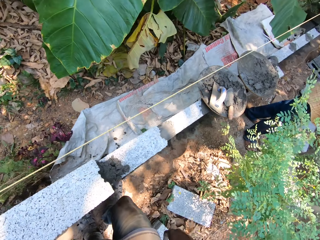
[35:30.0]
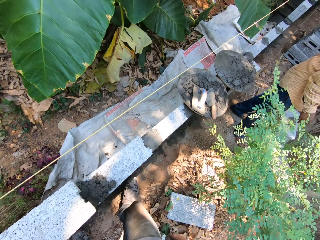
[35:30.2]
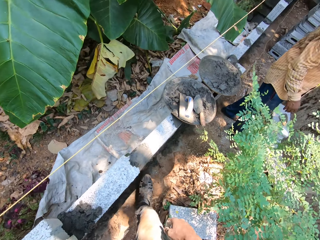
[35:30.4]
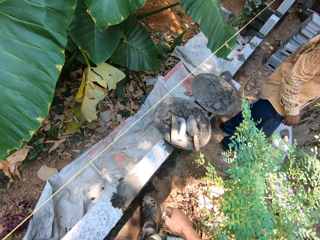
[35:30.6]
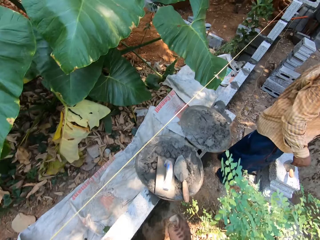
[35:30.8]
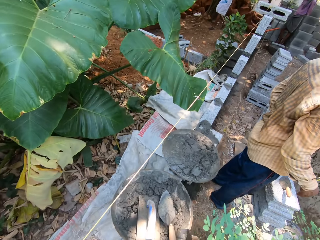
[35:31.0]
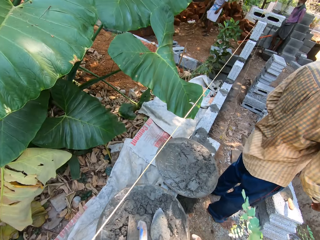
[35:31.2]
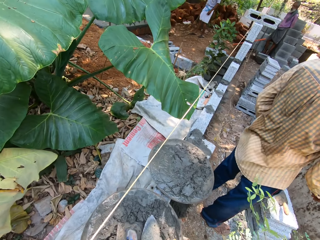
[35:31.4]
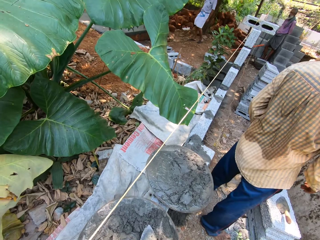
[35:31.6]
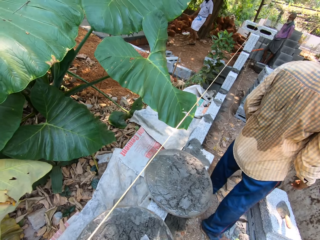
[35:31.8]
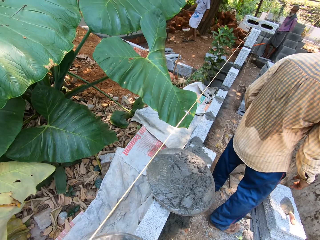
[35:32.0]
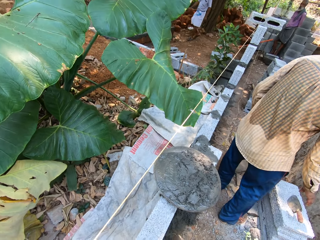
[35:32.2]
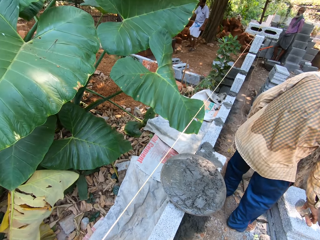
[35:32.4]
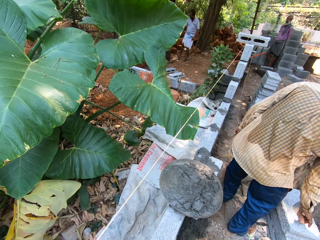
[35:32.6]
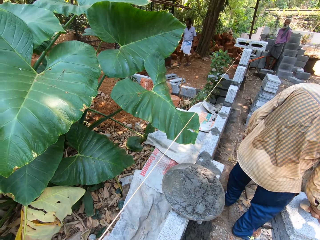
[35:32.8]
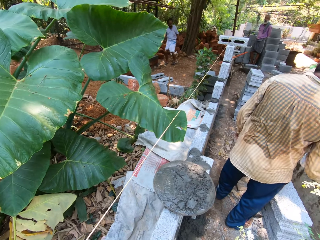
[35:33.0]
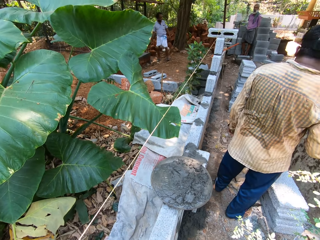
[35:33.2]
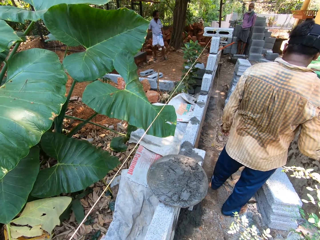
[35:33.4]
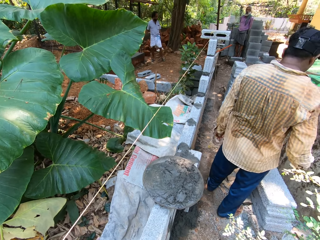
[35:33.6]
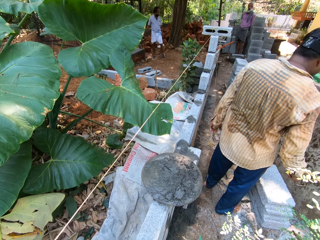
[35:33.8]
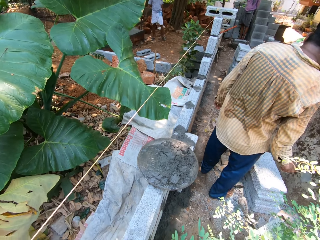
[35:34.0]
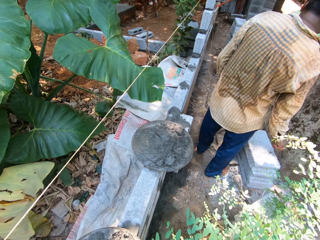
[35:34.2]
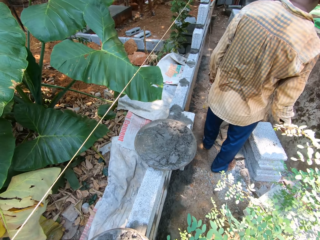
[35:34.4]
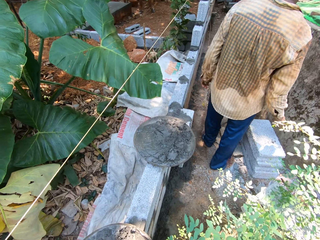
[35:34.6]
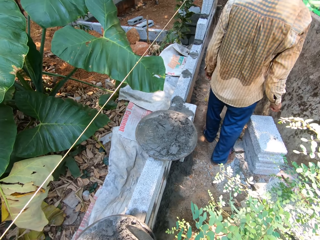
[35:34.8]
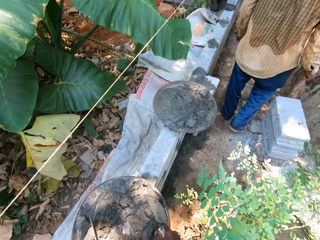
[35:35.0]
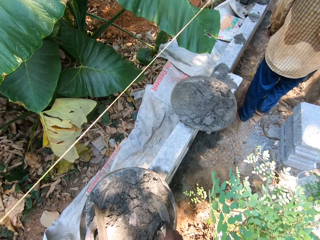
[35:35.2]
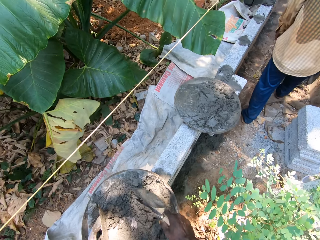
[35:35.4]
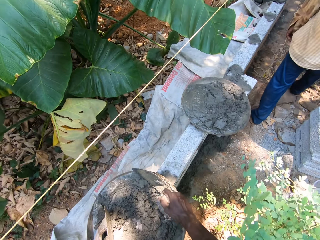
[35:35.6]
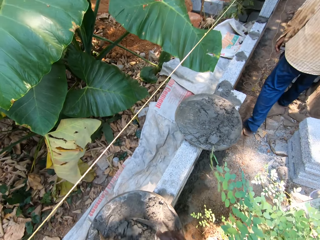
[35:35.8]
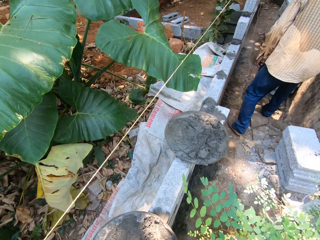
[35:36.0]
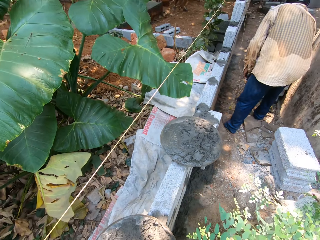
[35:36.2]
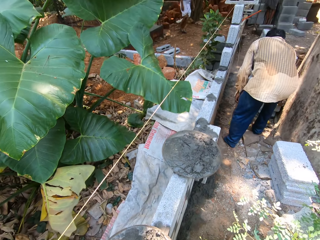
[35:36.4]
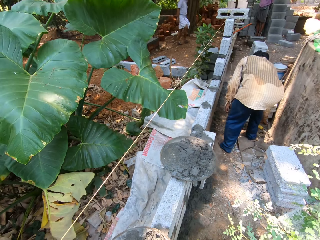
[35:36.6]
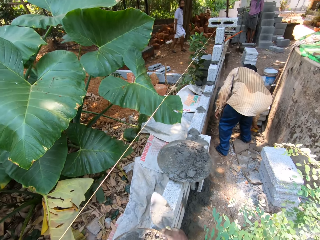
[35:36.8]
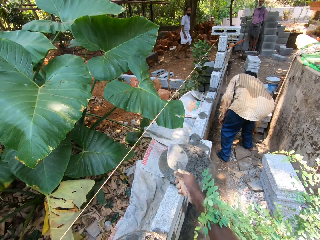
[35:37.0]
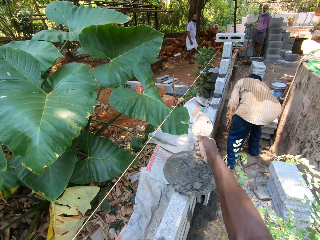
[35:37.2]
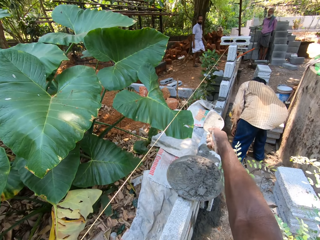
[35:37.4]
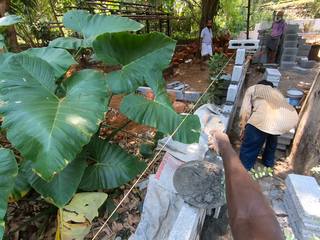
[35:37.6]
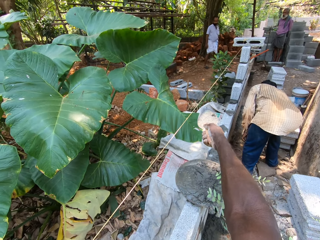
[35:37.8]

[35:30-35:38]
The camera wearer moves the aluminum bowl on the wall with his right hand. A man picks a brick trowel from a brick with his right hand. The man hits the brick with the brick trowel. The camera wearer mixes mortar in the aluminum bowl with the brick trowel in his right hand. He interacts with another man and a third man. The first man moves a foam on the ground with his right hand.

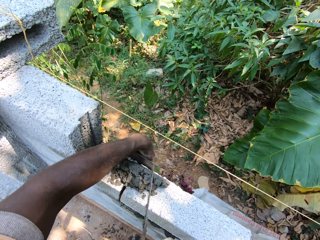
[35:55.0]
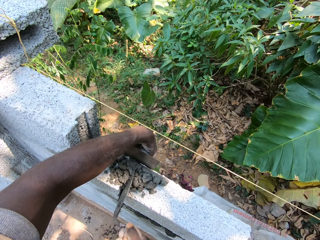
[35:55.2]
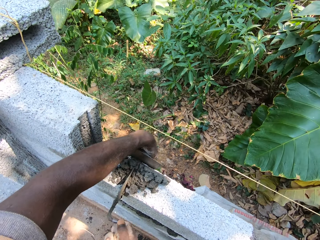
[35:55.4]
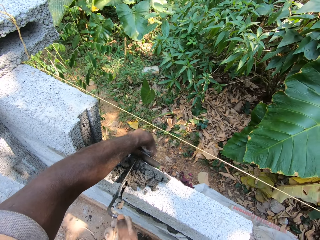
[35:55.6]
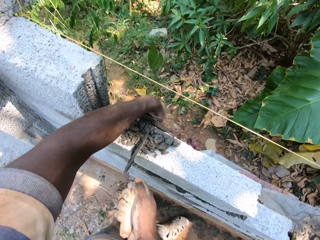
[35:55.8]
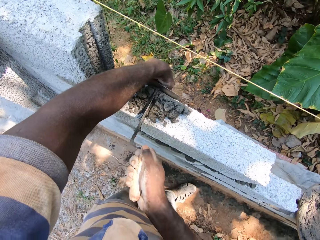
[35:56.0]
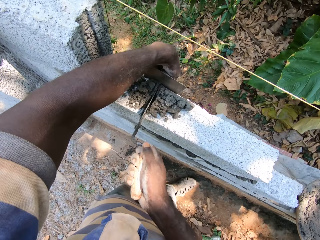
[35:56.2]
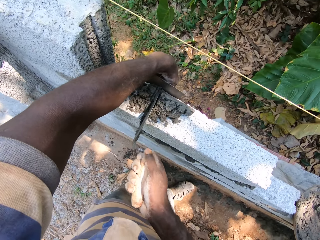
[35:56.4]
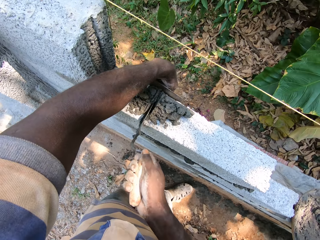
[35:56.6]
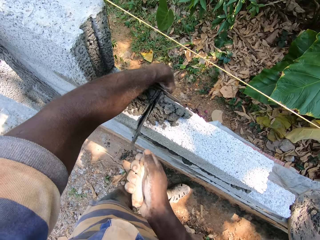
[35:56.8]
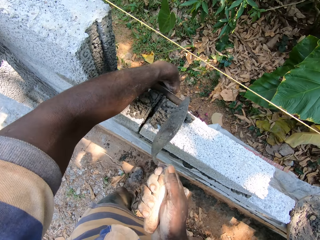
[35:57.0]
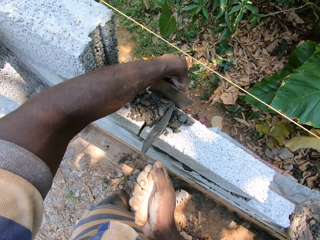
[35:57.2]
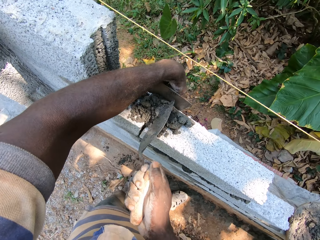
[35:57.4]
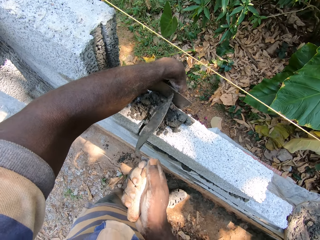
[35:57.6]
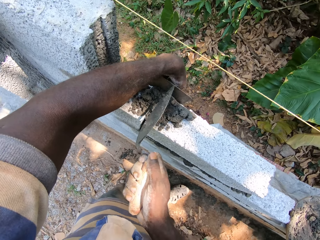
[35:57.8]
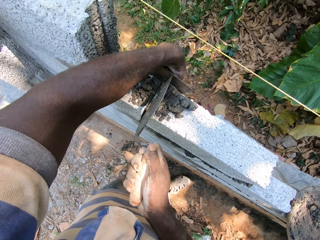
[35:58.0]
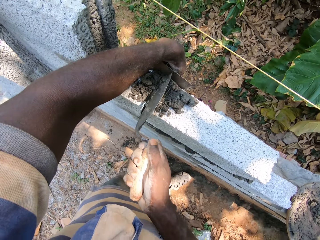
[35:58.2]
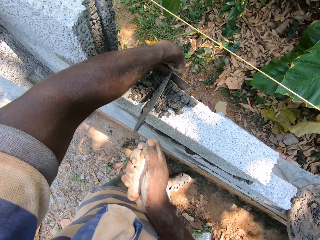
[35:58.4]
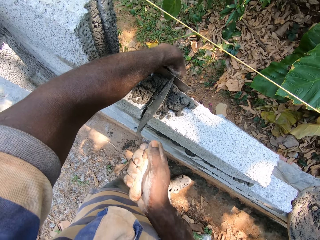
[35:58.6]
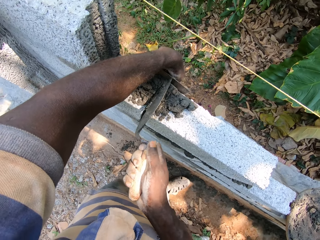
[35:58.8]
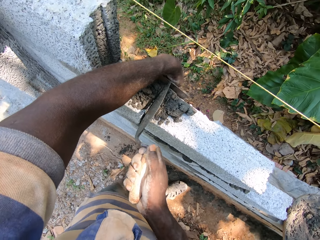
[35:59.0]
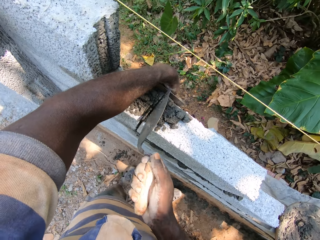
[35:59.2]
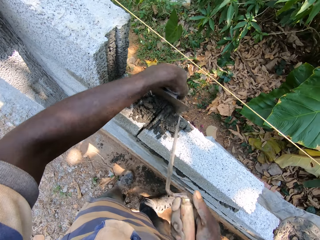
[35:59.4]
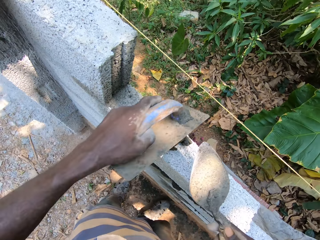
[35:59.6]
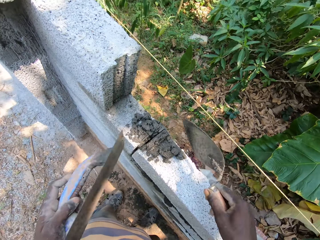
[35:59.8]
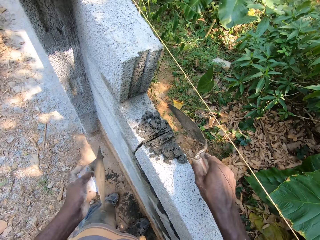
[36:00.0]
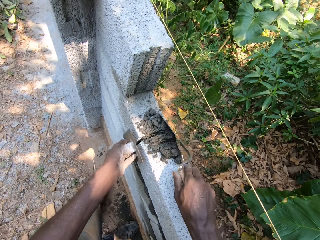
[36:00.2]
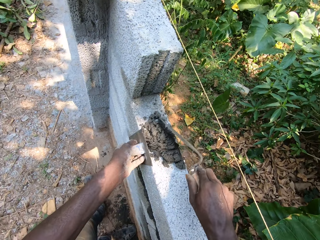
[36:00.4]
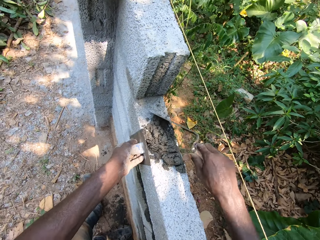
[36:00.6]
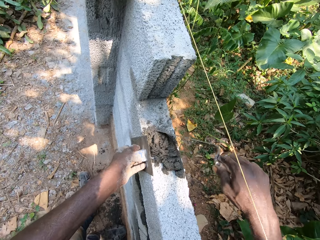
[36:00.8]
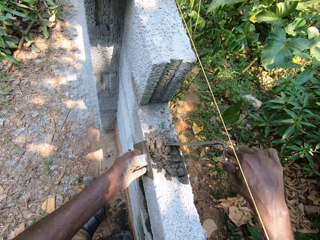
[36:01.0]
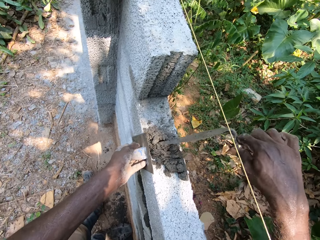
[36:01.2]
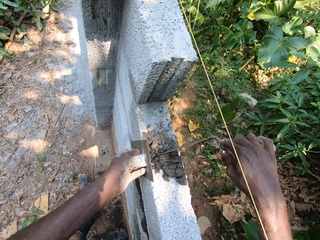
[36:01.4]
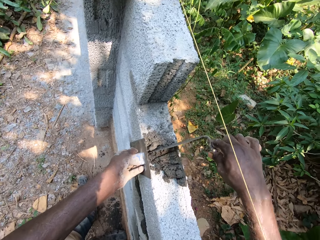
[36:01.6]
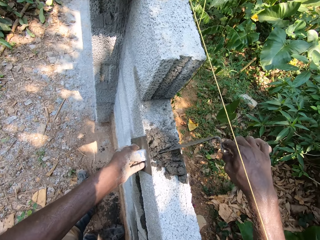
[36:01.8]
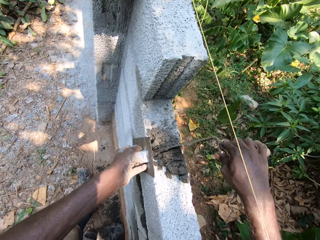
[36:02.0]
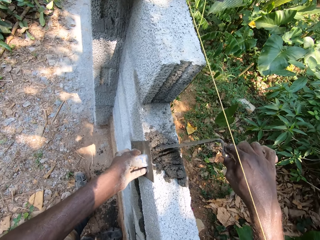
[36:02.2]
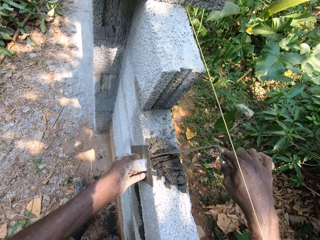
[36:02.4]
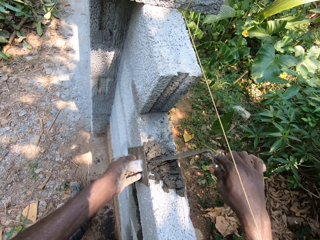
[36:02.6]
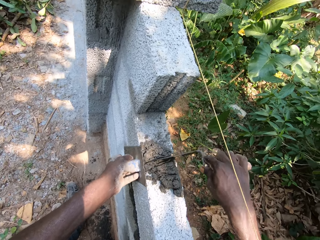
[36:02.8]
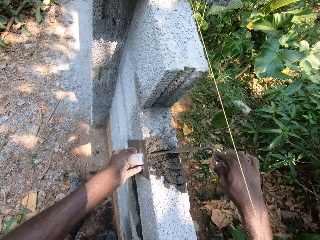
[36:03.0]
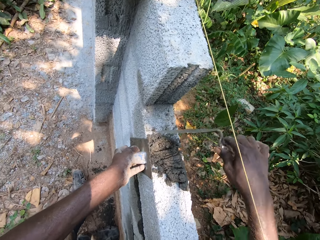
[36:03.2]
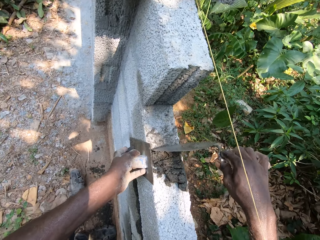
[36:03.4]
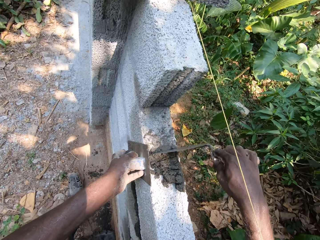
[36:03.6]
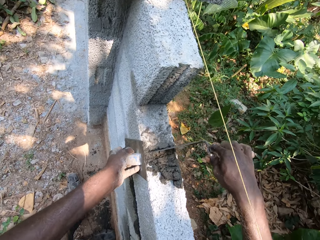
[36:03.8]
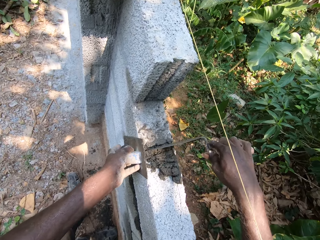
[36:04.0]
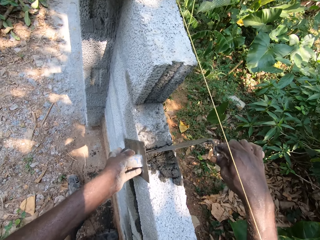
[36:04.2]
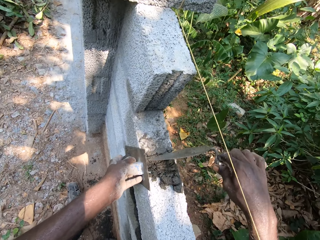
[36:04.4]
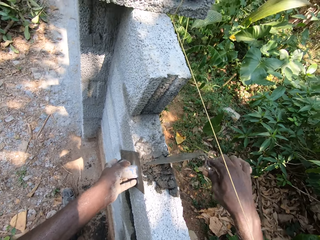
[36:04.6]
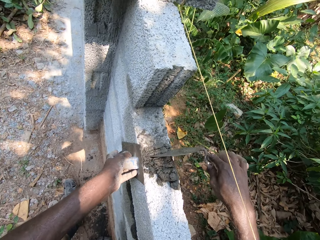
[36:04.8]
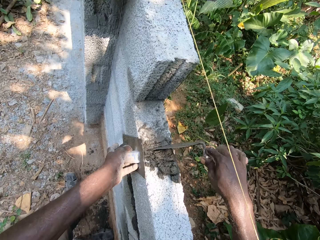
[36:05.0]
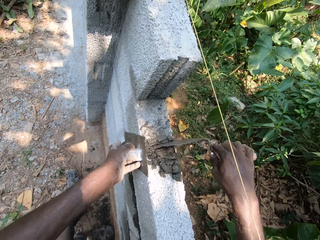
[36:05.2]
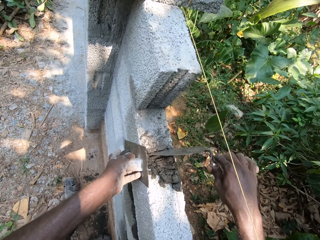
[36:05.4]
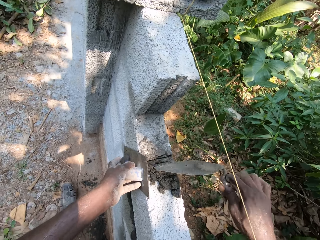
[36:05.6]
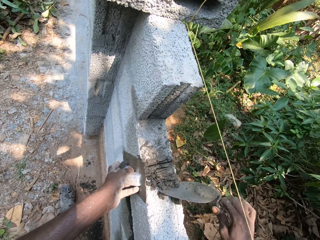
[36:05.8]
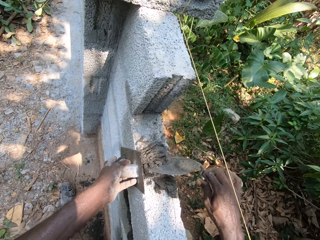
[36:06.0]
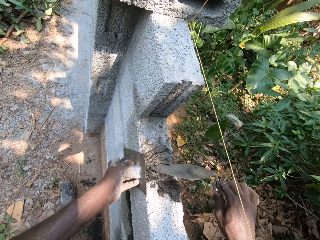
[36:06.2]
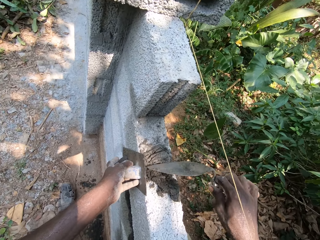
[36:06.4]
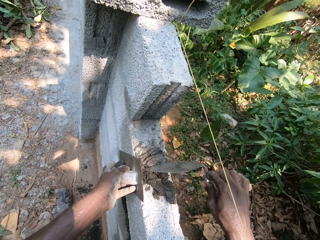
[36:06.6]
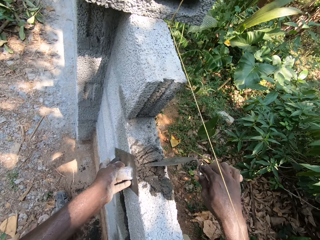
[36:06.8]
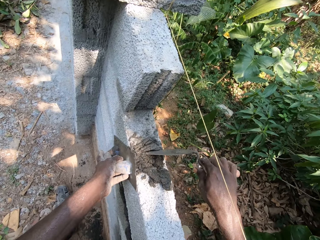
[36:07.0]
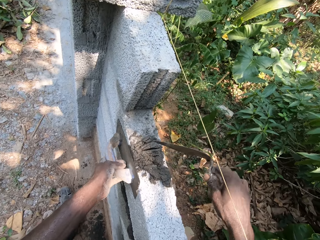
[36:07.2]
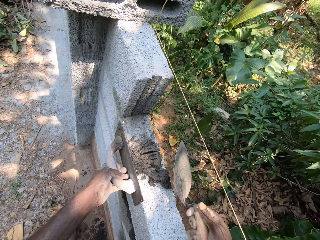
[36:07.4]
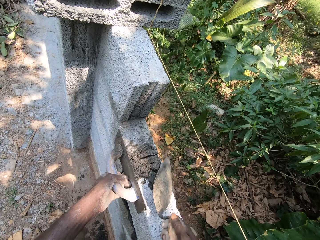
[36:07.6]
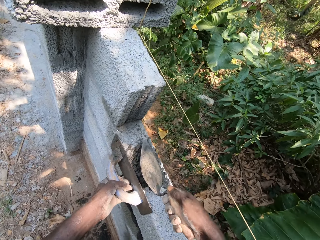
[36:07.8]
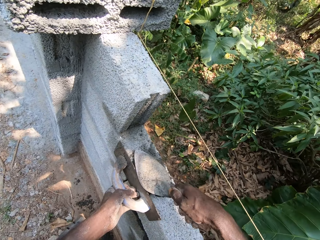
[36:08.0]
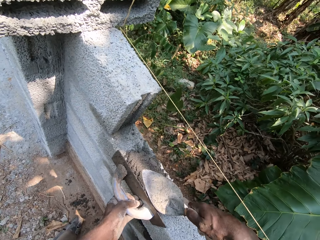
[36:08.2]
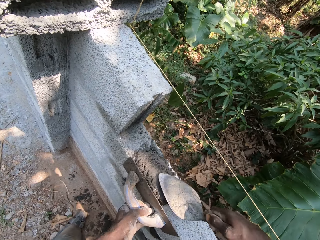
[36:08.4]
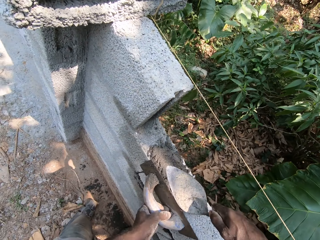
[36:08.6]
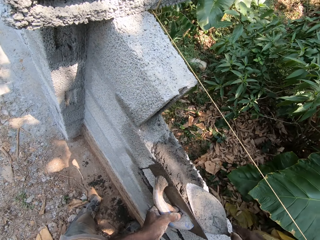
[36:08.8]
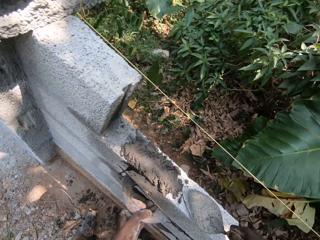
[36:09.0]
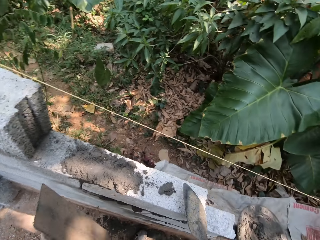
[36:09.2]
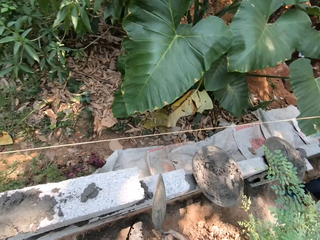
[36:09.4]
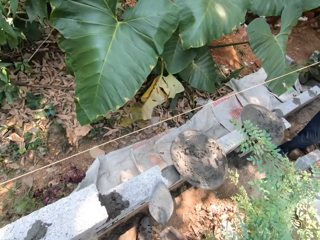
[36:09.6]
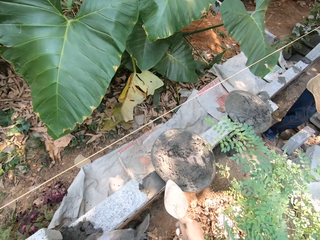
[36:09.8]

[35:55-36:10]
The camera wearer adjusts the mortar on the wall with the brick trowel in his right hand. He places the plastering trowel in his left hand onto the wall. He smoothens the mortar onto the wall with the plastering trowel in his left hand. He smoothens the mortar onto the wall with the brick trowel in his right hand.
